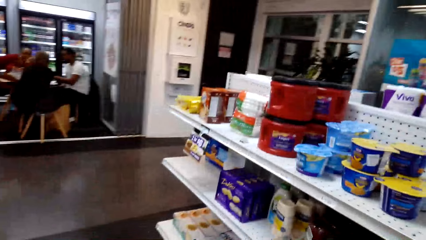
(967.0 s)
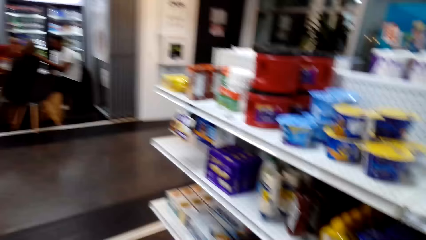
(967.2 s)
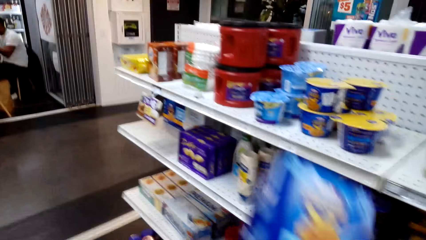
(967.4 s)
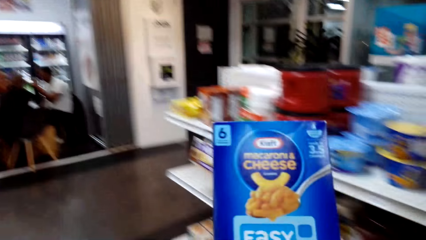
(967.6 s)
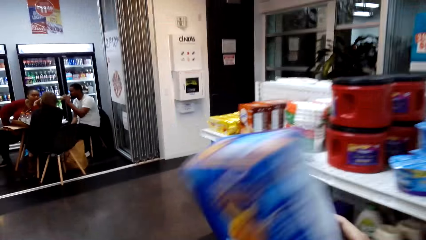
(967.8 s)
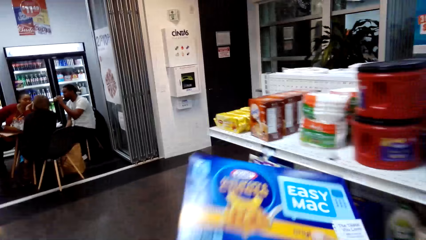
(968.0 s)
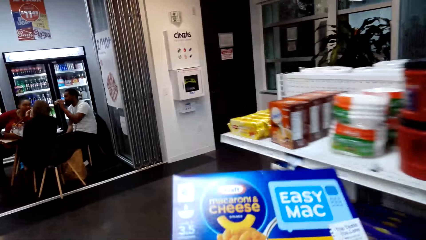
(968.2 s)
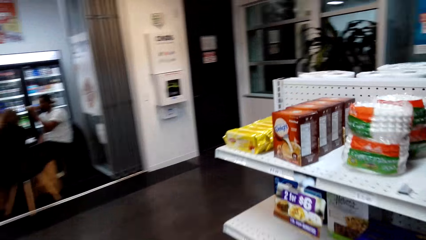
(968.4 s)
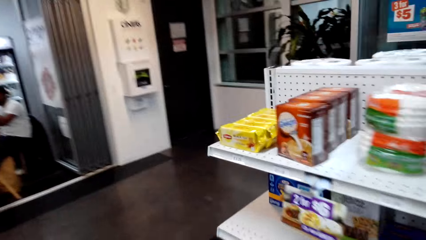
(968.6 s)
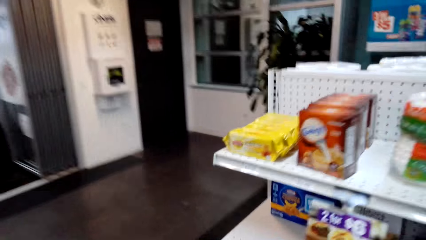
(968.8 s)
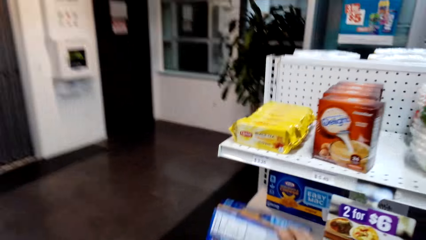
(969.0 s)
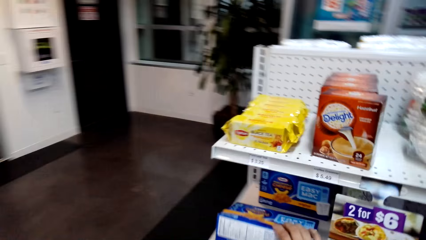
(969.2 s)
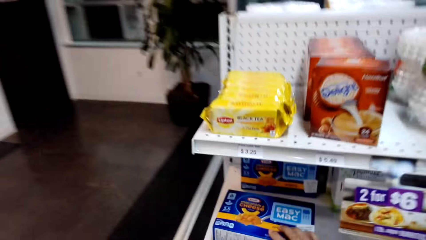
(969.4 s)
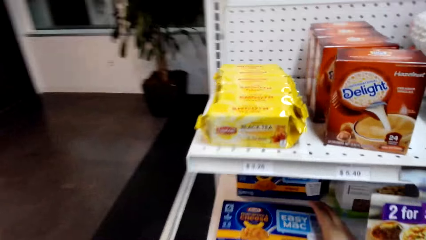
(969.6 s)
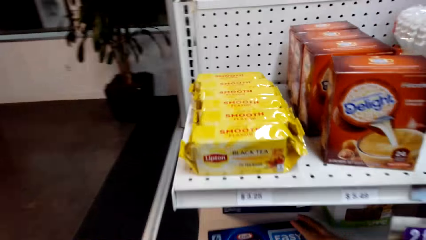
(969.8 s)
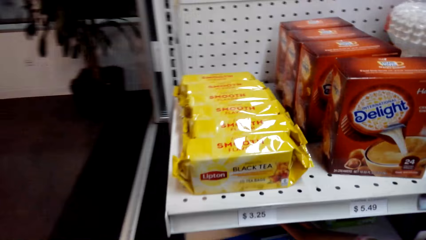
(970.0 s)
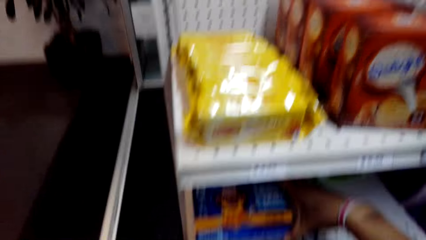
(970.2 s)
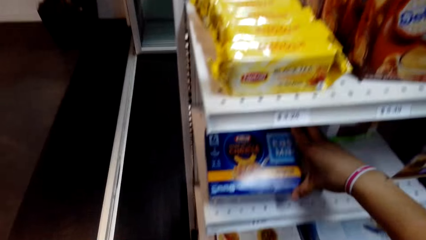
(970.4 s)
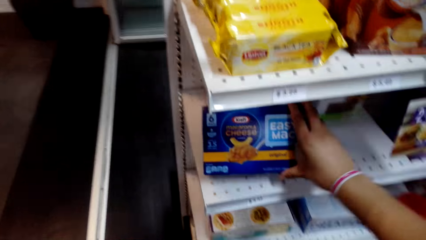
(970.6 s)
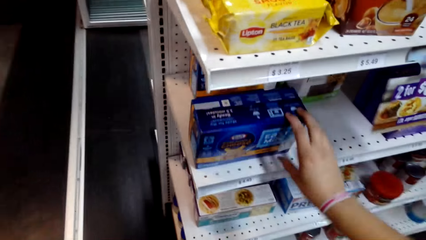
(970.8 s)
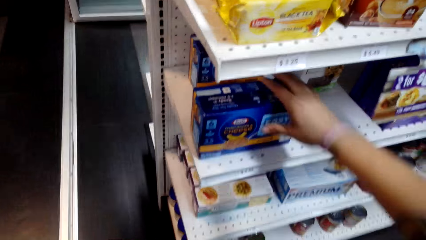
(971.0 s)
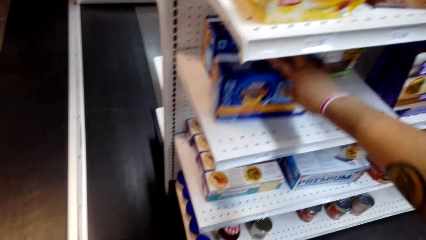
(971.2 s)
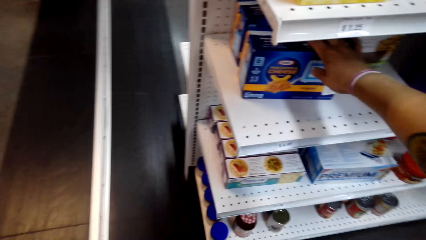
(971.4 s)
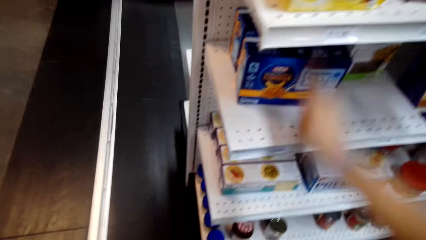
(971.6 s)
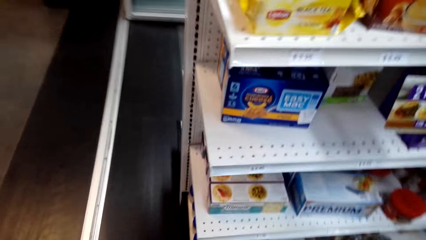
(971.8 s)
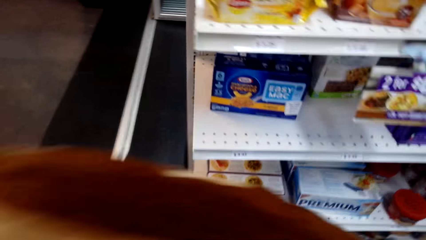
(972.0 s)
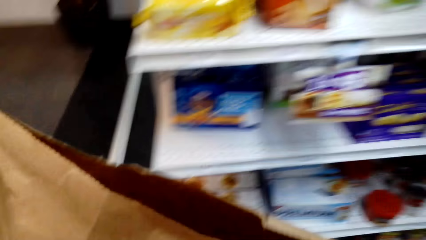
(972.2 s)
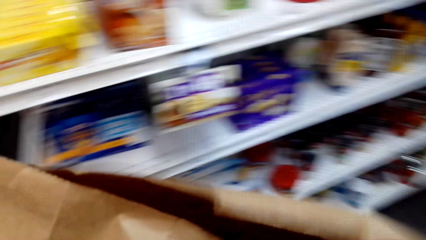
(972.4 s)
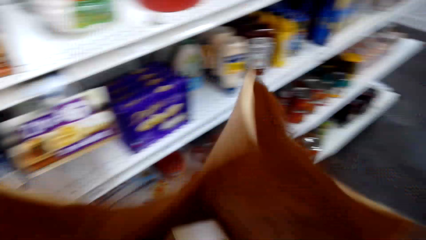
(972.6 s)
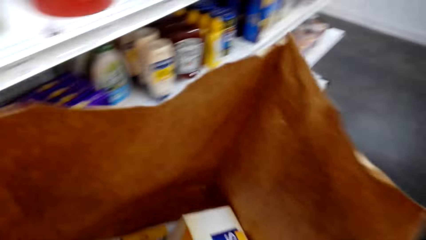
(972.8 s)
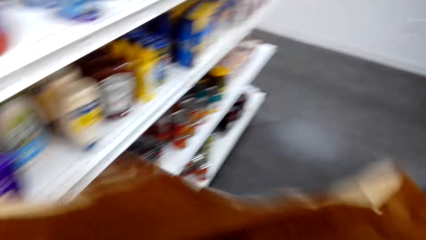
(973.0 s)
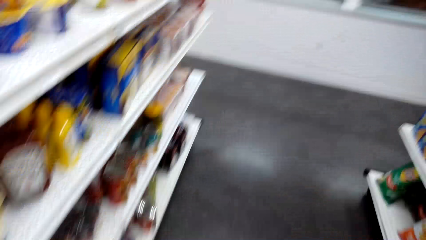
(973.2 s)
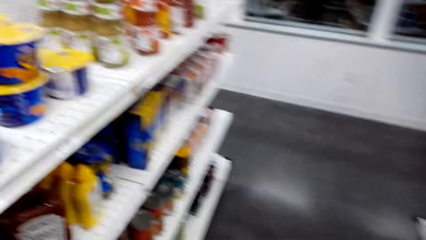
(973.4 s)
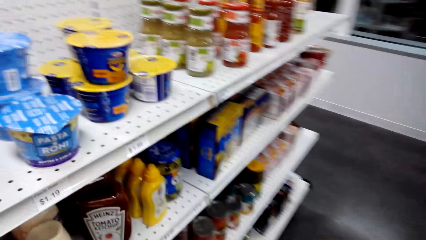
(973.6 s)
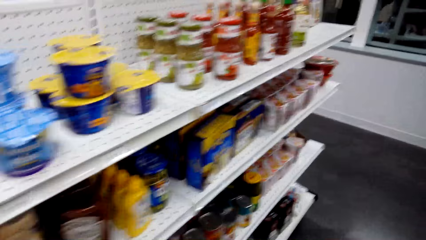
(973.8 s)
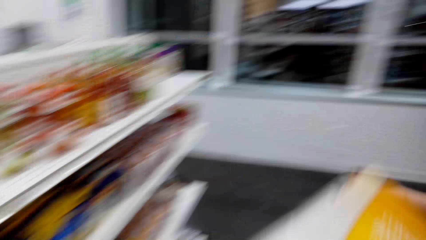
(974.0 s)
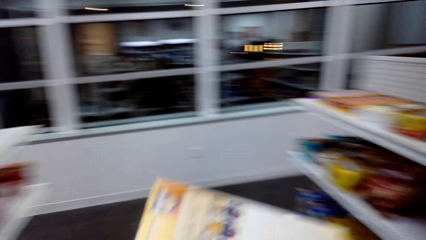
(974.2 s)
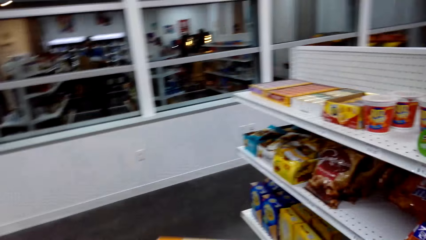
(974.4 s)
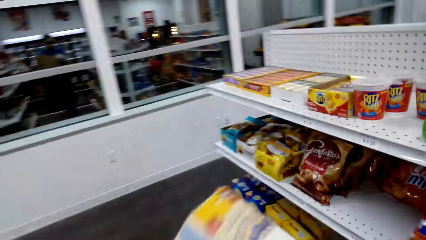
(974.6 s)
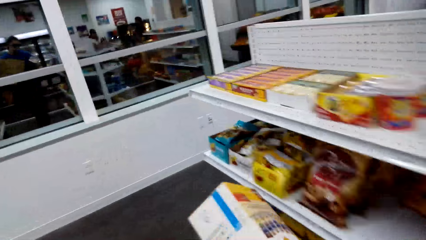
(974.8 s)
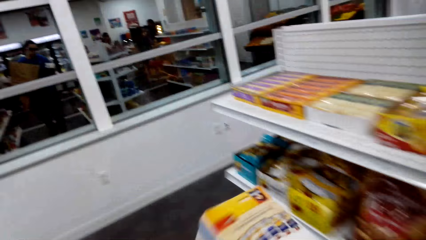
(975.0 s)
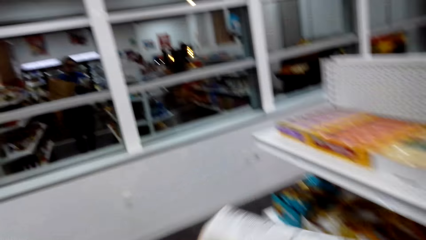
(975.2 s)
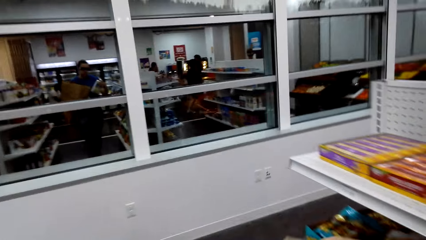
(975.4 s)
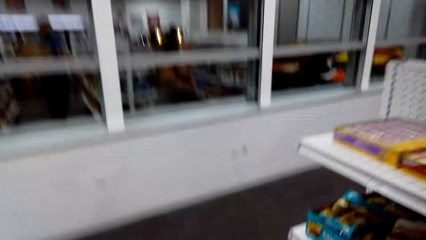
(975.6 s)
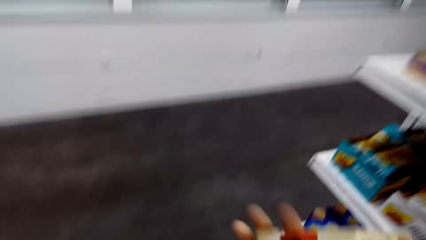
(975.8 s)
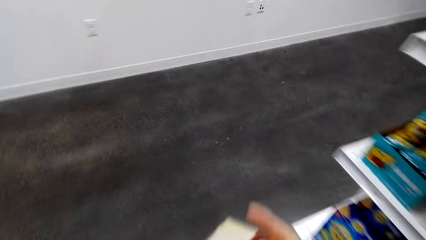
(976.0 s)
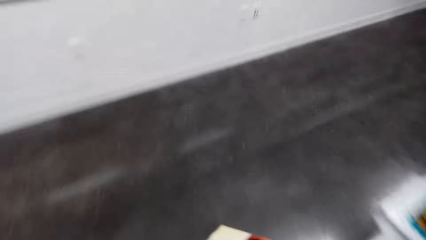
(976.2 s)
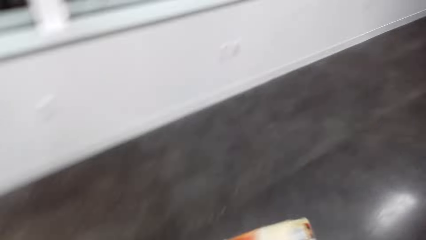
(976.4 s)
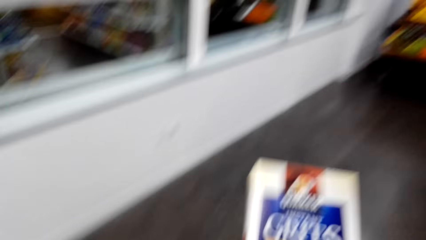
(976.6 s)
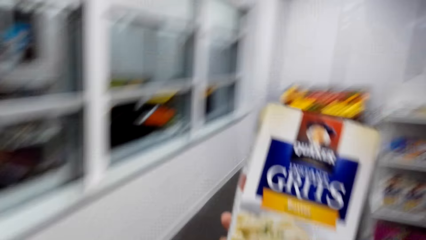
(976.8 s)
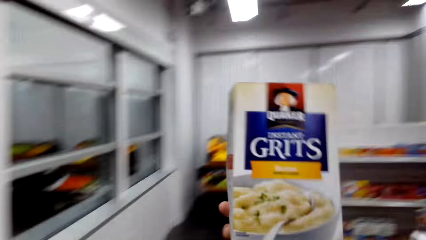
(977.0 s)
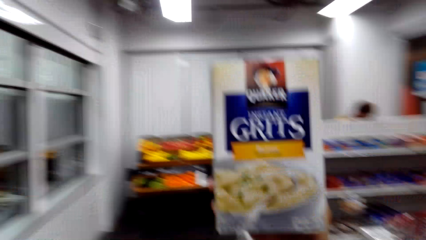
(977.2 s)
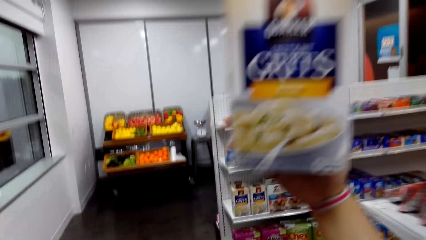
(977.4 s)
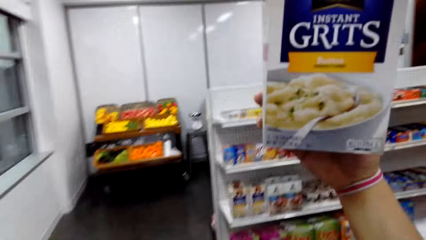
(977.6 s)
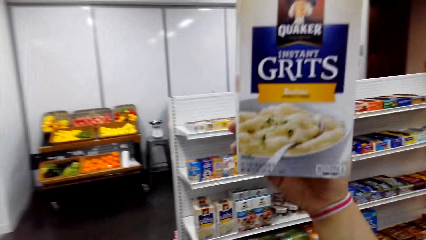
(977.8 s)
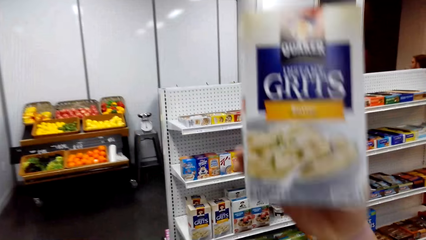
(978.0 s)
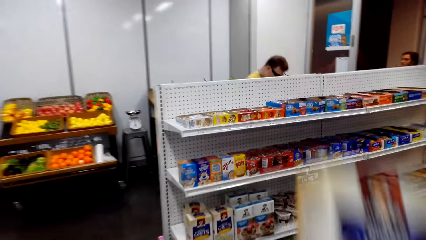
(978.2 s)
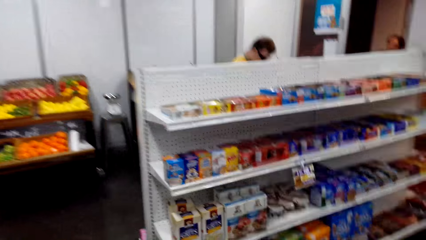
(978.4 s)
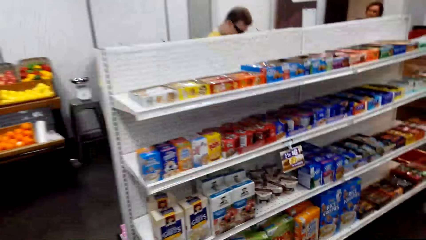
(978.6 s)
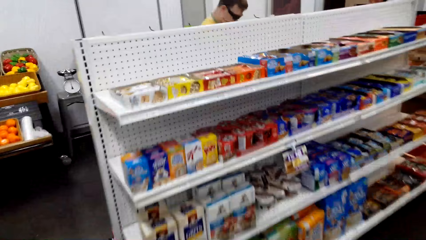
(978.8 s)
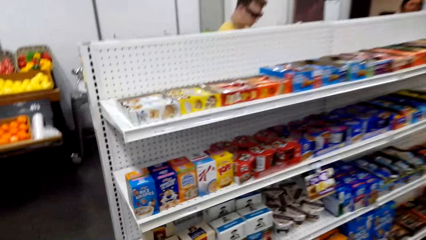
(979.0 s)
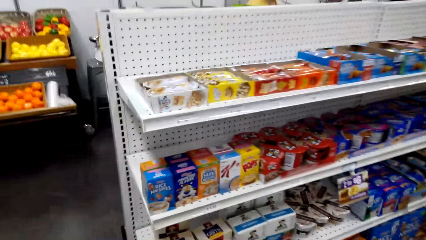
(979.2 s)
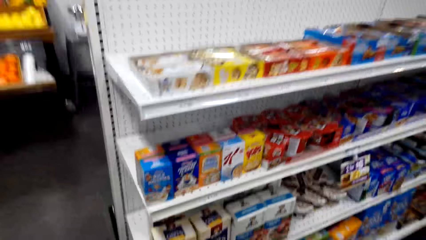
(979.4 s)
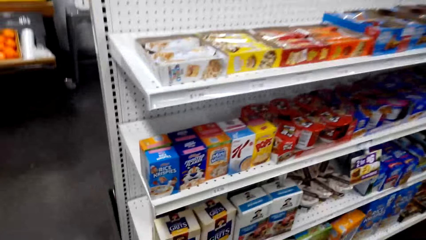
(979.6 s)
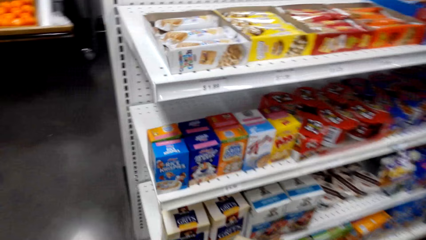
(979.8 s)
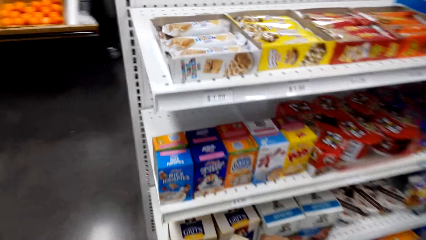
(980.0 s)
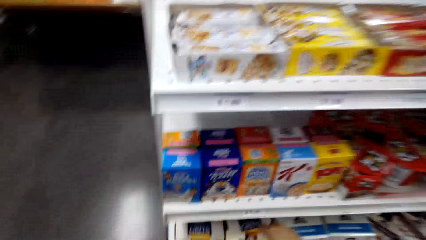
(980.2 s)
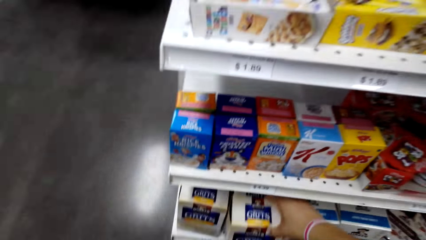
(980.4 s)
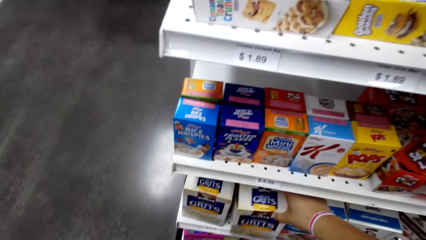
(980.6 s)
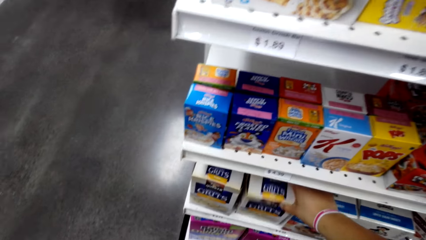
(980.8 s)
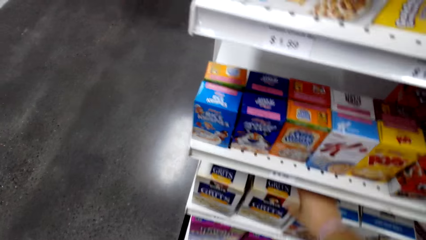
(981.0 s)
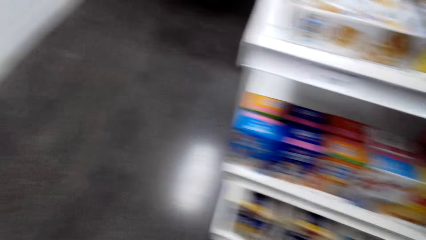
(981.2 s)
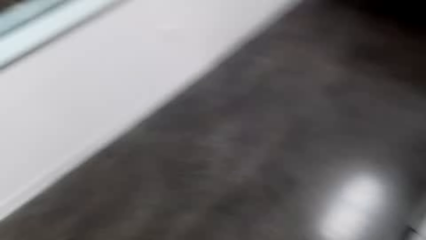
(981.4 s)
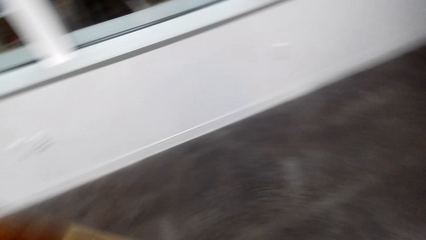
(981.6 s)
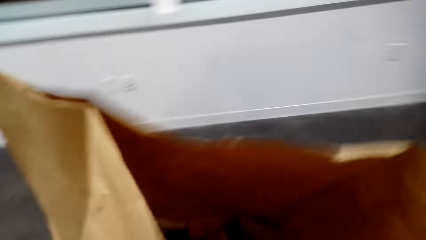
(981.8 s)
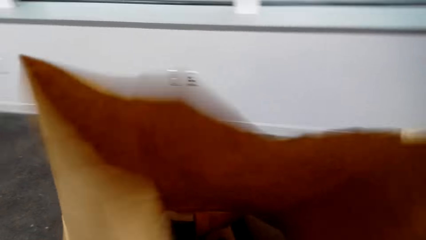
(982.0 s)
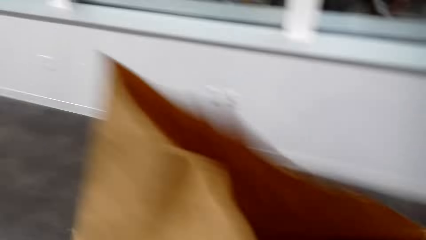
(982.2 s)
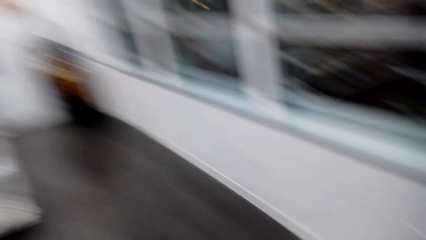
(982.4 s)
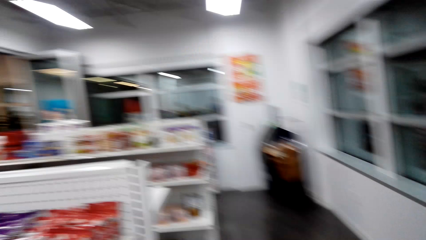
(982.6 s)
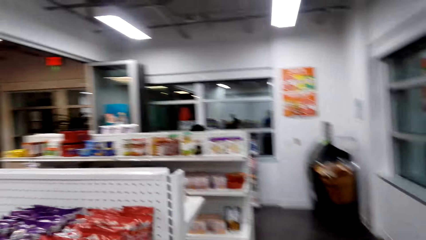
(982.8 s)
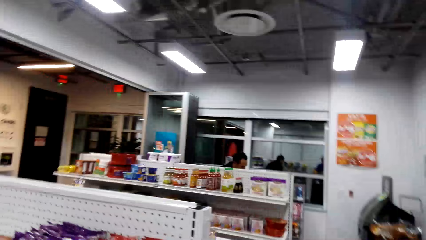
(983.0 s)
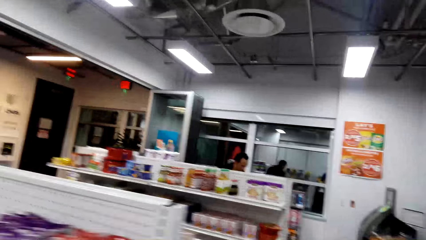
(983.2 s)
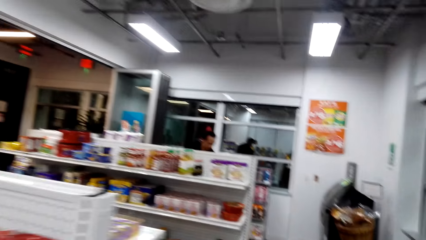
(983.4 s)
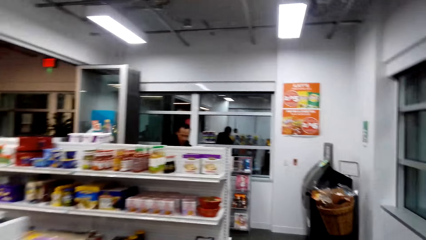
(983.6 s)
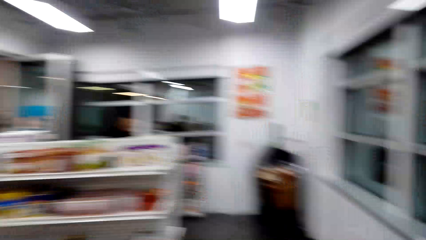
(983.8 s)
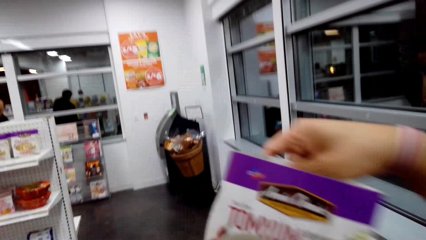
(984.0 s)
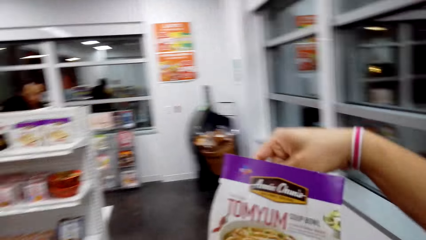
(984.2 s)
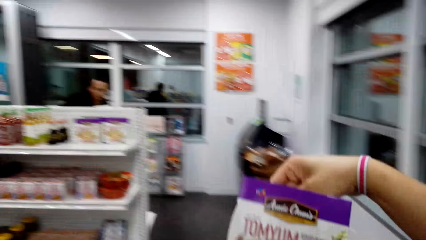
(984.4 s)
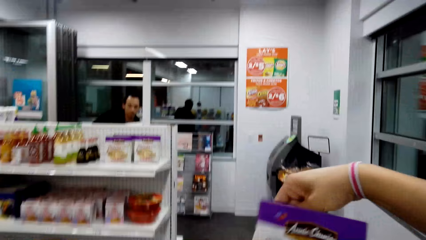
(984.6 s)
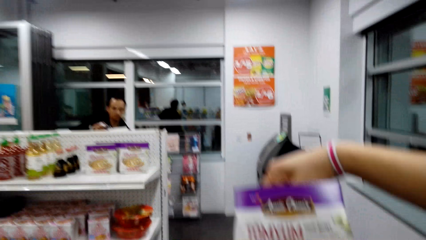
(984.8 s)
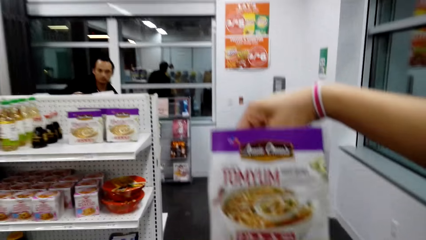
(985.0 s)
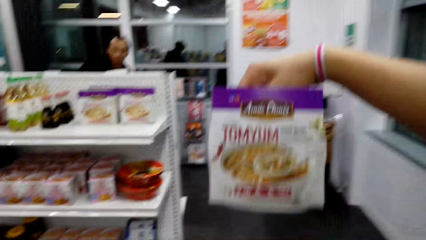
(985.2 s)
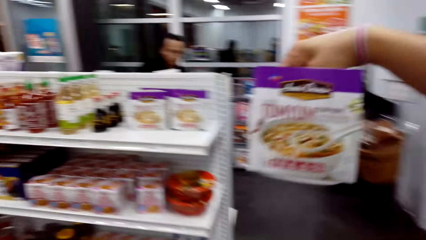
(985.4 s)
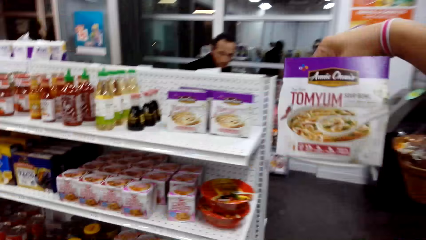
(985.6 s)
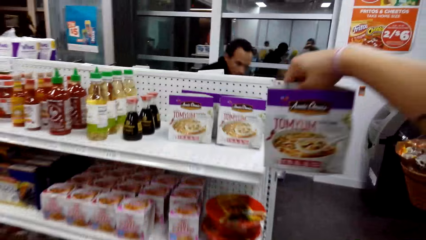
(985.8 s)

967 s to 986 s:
The camera wearer looks at the shelf. They look at a box of macaroni. They walk around. They put the box of macaroni on the shelf. They move the box of macaroni on the shelf. They pick up a box of grits in the shopping bag. They walk around. They walk around again. They look at the box of grits. They put the box of grits on the shelf. They walk around. They remove a box from the shopping bag. They walk around. They look at the box of tomyum.
